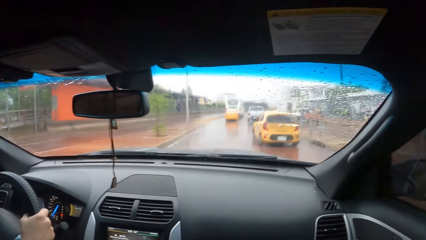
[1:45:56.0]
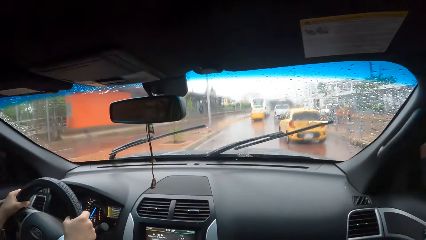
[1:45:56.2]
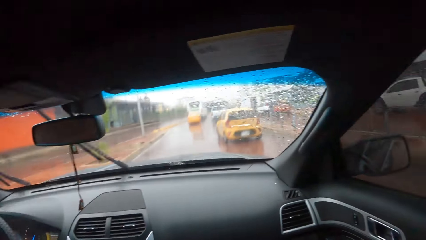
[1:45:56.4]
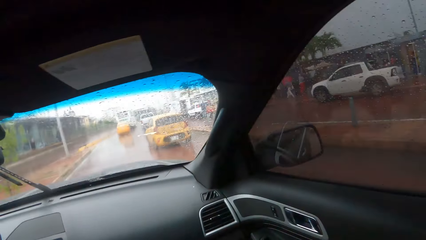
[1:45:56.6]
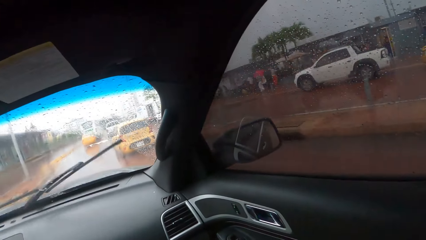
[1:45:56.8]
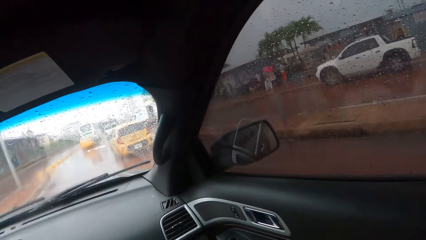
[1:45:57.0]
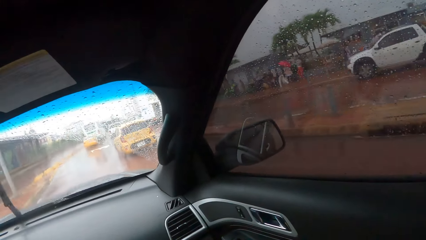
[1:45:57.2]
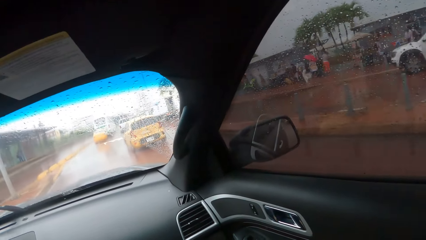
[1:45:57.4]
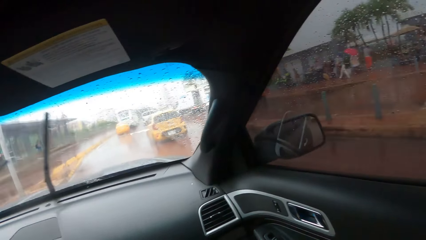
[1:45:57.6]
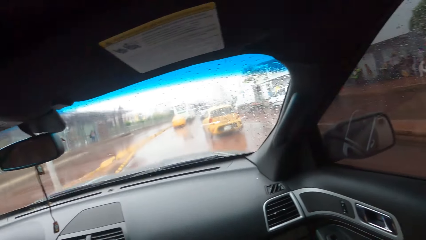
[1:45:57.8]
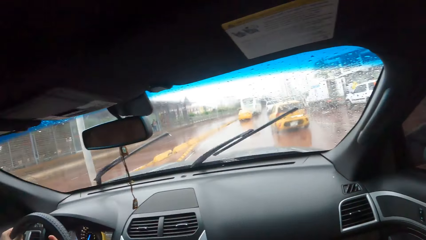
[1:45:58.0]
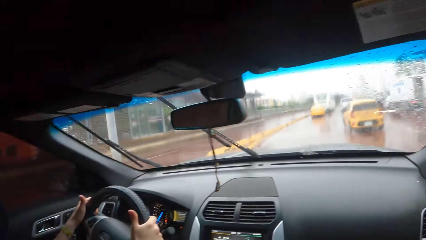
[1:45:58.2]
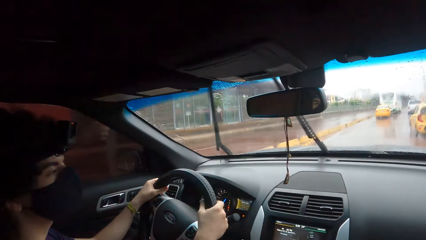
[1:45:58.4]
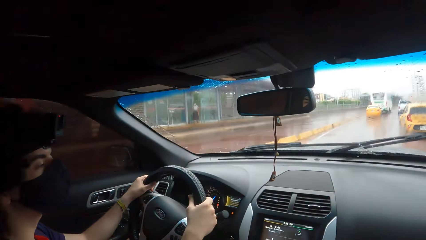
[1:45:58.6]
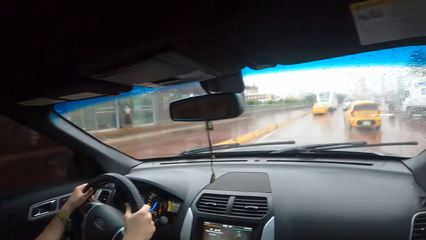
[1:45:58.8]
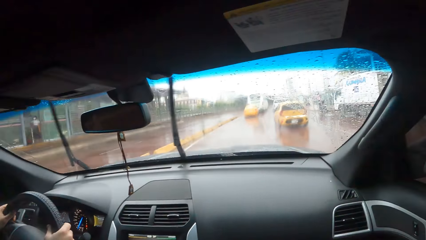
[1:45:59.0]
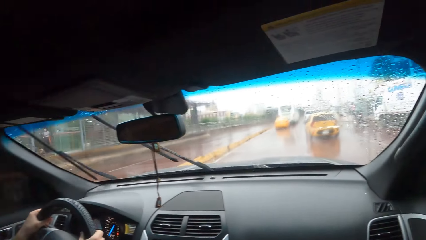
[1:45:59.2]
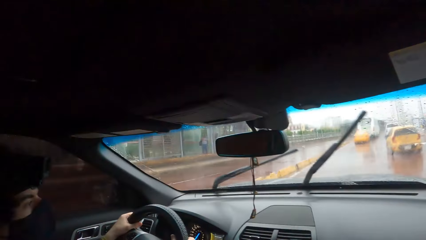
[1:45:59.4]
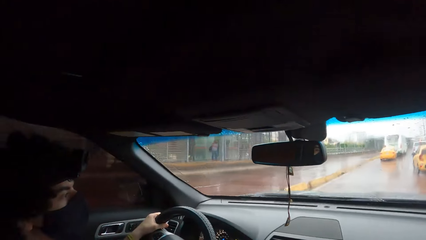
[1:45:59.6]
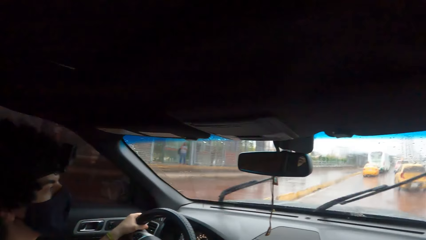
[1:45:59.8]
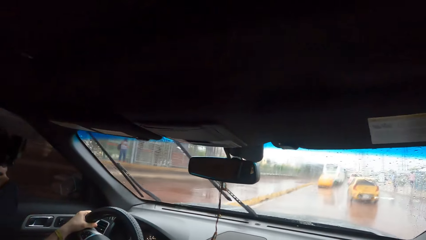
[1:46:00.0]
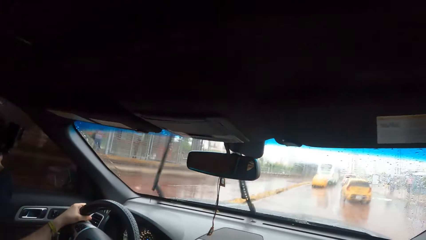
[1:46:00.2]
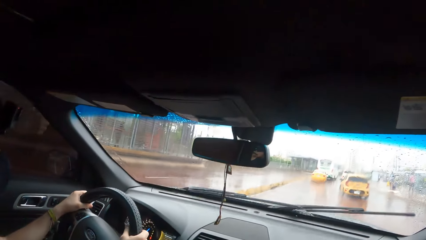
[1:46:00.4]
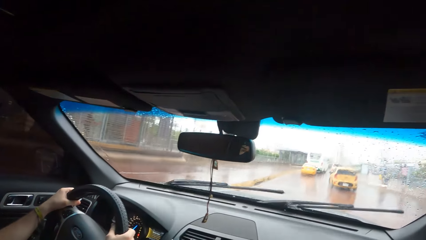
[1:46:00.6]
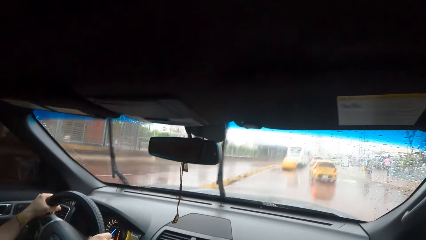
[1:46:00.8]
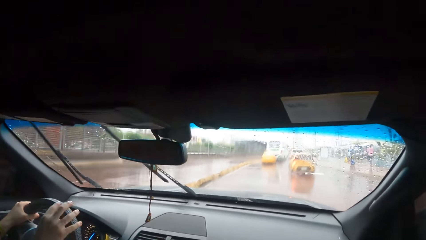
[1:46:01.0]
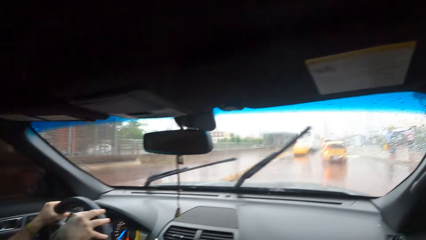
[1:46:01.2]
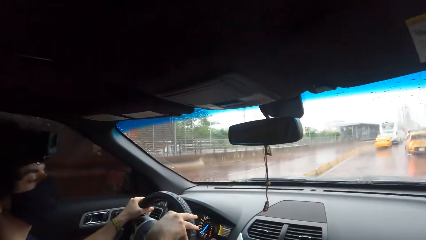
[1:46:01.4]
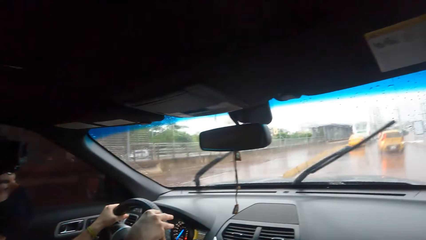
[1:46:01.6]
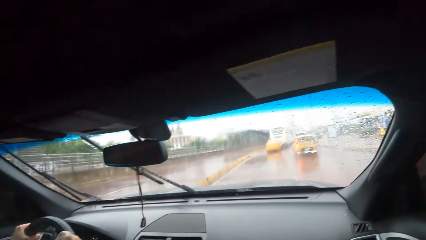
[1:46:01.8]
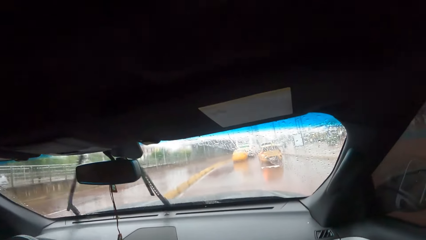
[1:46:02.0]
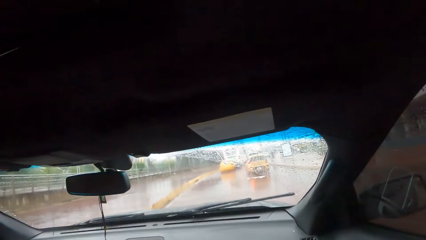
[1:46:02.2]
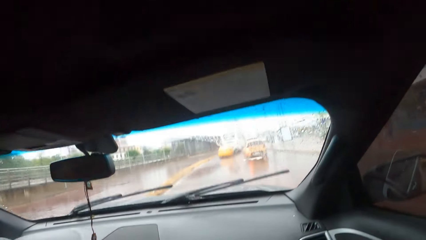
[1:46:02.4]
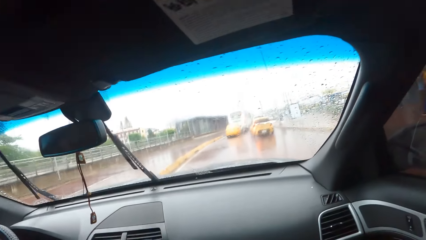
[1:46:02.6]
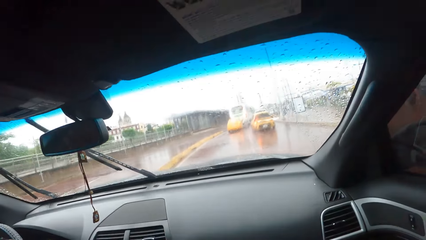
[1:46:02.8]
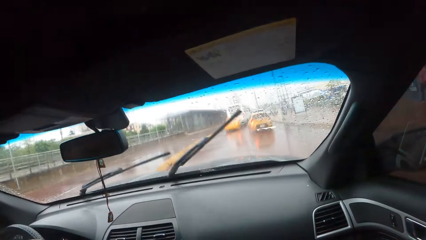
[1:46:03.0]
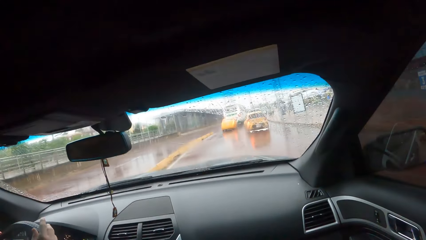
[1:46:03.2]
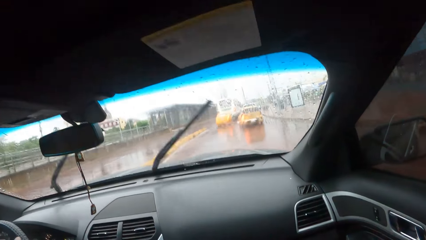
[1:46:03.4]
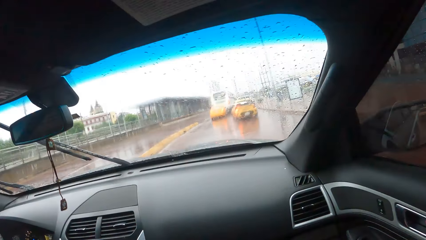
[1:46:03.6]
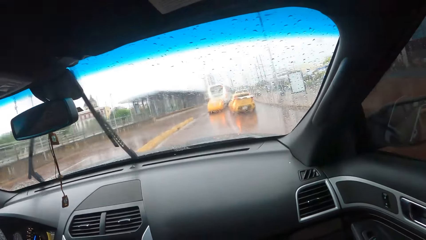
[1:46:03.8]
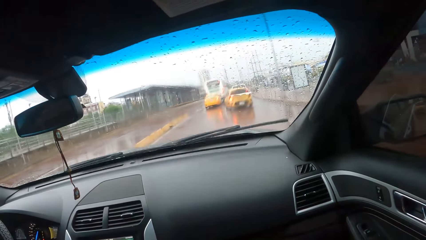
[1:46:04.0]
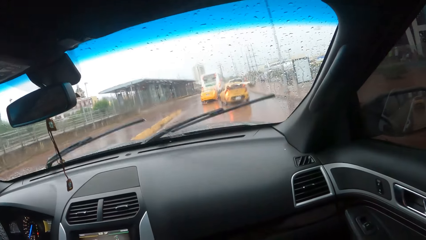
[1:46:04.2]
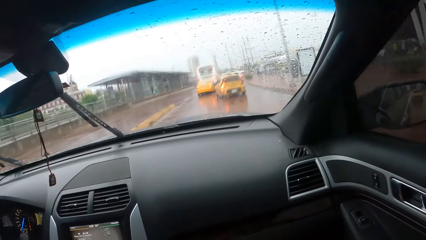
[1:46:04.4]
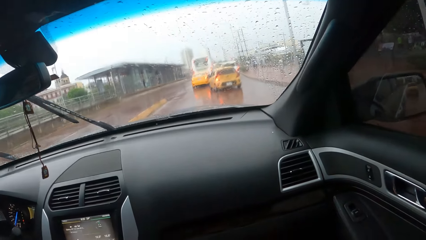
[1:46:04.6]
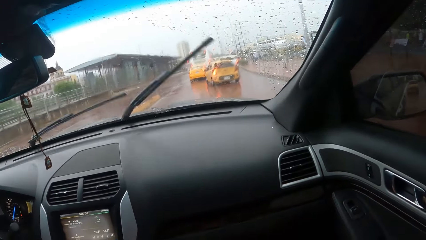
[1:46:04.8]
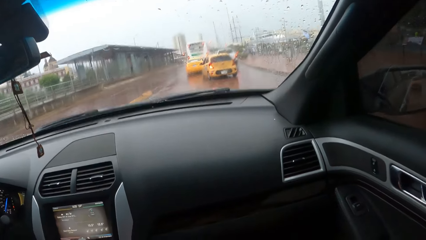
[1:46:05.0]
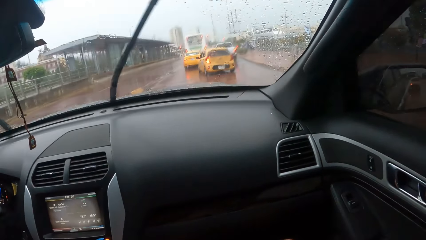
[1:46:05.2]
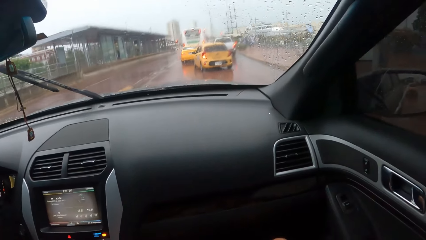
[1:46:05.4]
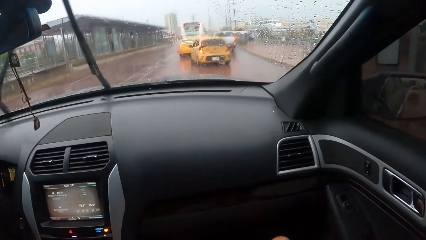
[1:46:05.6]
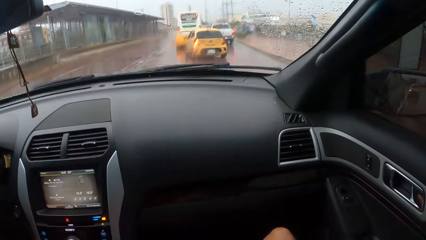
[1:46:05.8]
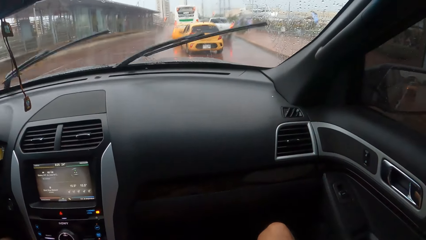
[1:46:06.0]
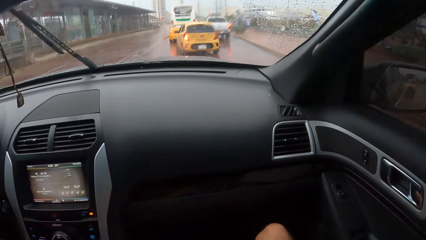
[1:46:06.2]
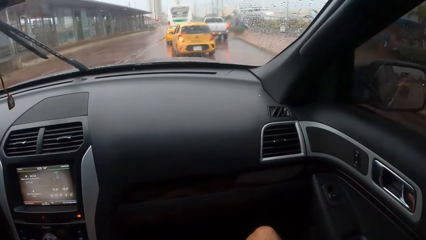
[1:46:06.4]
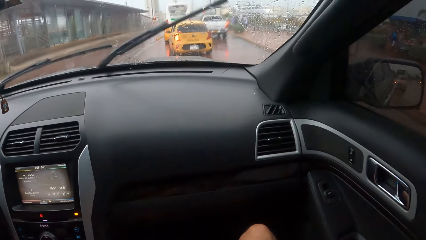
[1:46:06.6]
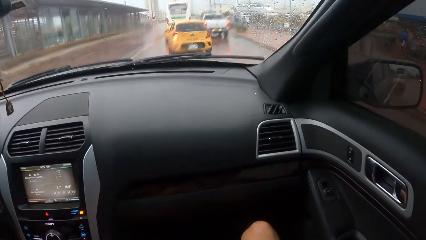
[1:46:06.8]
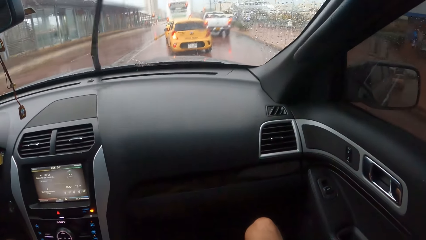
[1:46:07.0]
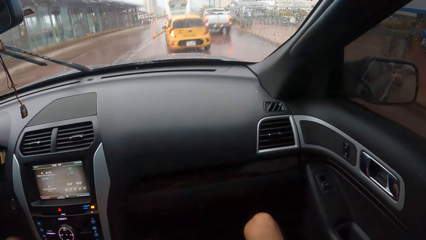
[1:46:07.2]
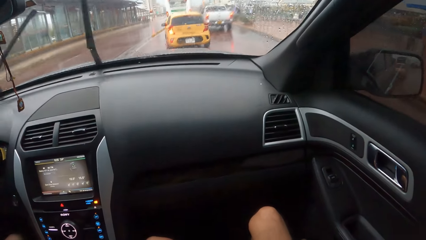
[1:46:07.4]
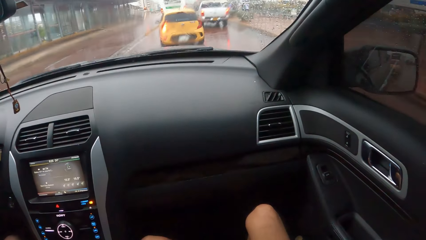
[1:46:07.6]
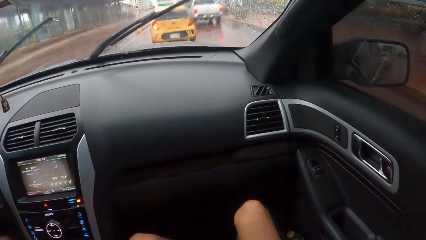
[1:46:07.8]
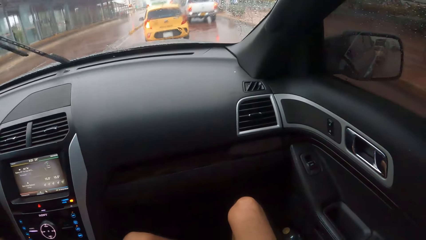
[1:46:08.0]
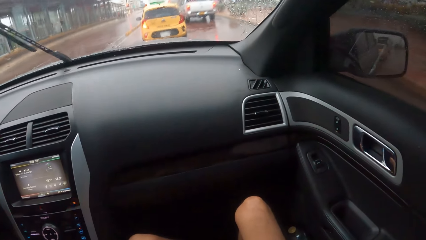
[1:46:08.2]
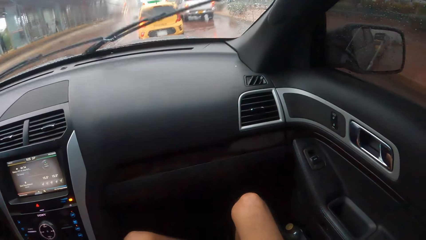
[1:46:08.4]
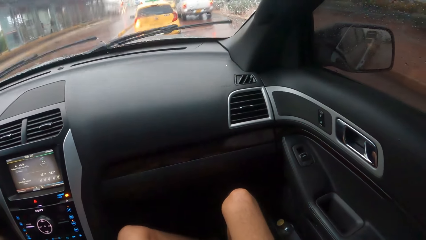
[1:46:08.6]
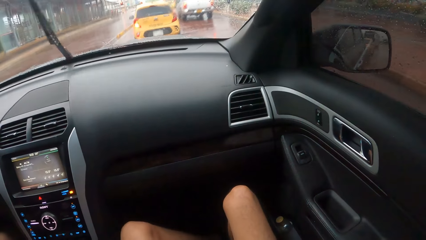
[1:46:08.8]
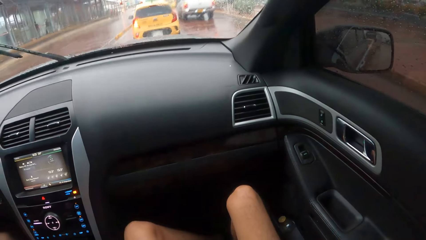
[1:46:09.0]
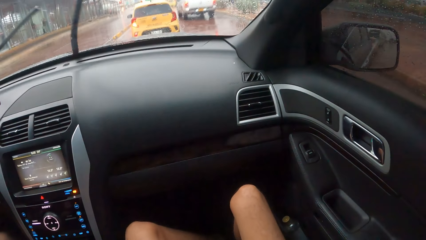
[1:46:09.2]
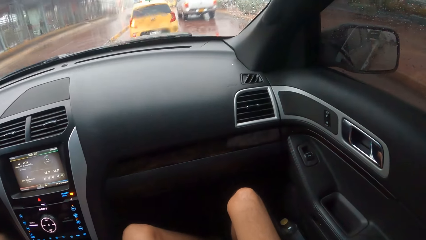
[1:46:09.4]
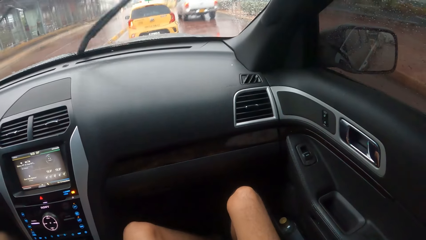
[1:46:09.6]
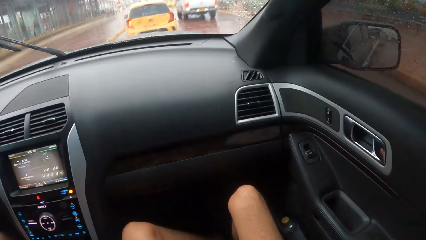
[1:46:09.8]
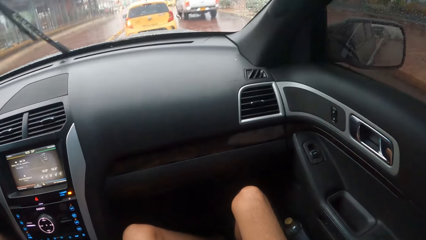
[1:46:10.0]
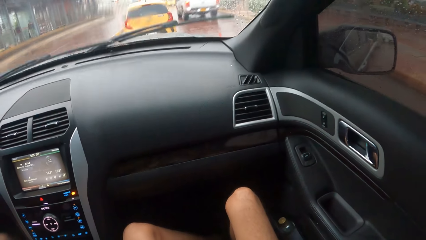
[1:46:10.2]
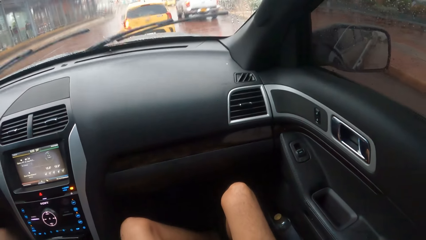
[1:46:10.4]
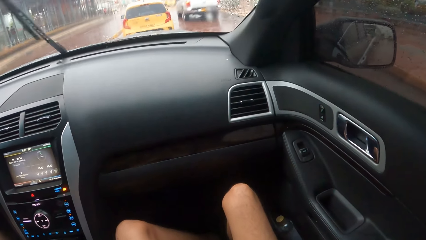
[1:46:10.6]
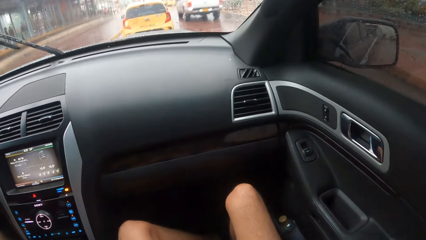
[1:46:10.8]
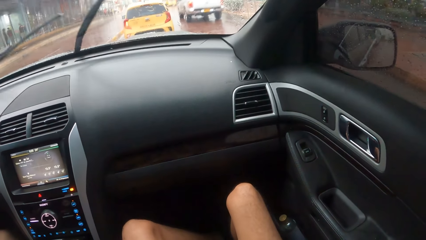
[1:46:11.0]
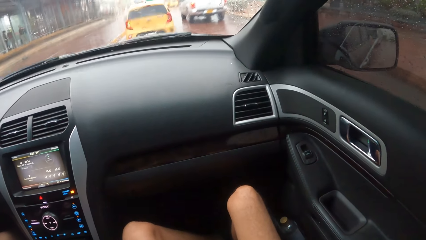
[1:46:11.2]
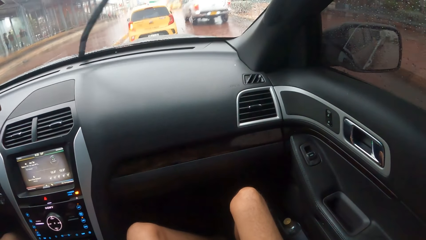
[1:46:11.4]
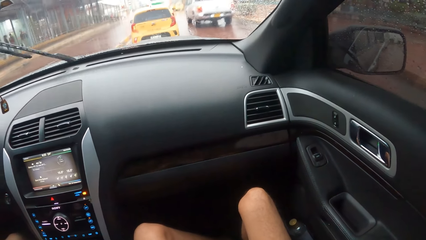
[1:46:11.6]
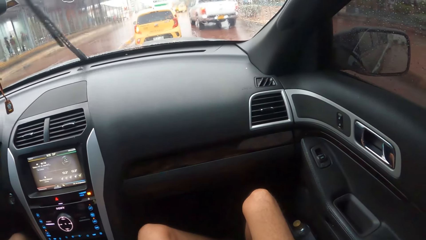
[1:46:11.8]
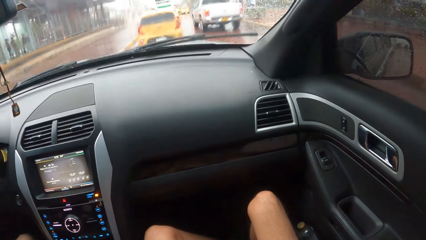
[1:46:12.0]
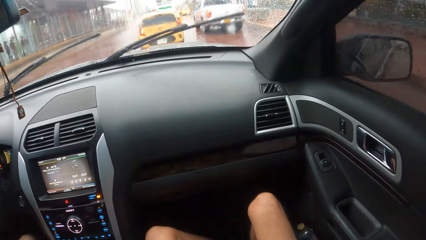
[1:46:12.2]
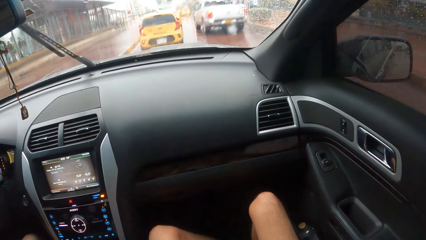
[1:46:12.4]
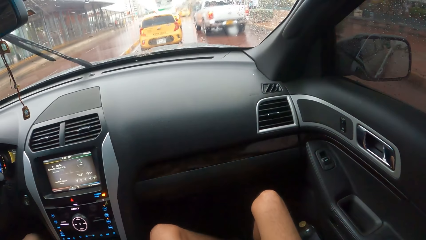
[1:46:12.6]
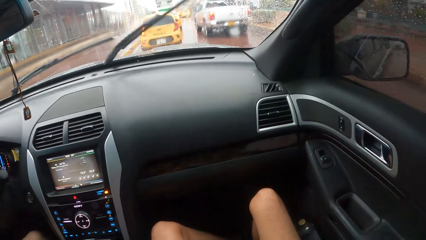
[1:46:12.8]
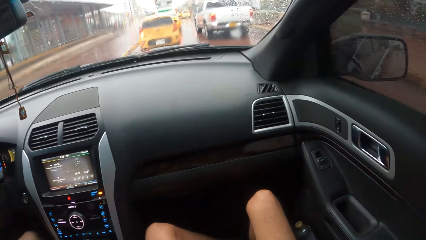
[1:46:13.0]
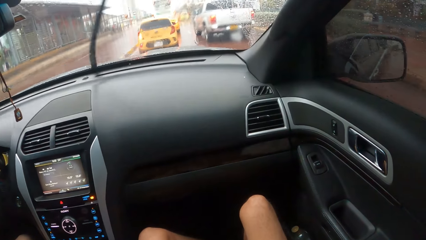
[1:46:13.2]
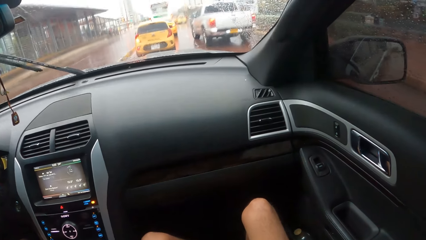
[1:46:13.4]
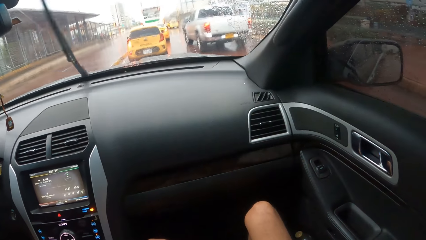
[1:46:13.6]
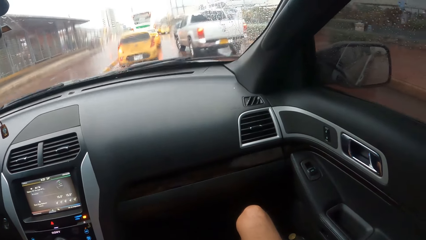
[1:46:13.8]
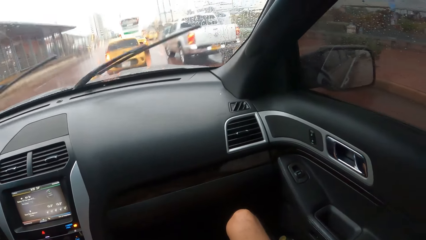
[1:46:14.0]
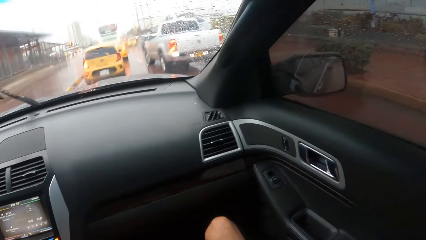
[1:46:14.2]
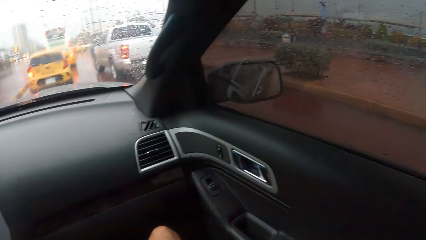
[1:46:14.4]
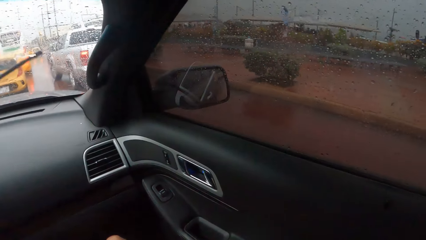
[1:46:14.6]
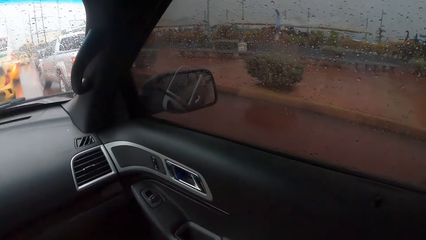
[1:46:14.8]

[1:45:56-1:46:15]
The camera wearer looks through the window. A man drives the car. The camera wearer looks through the window.
